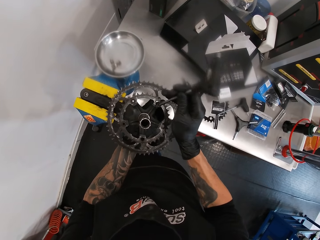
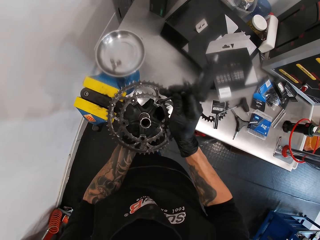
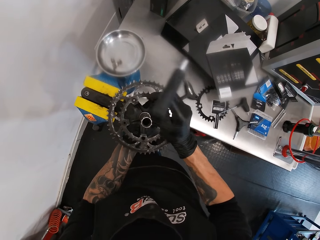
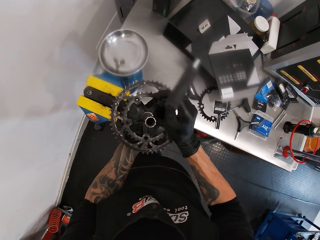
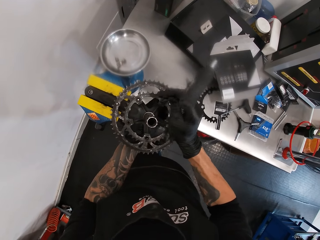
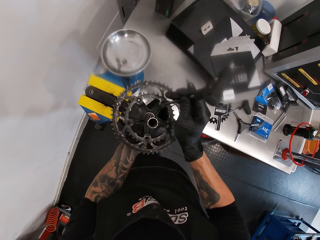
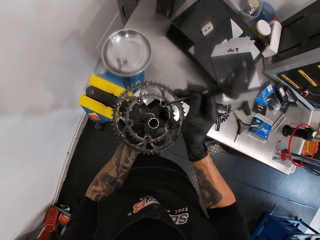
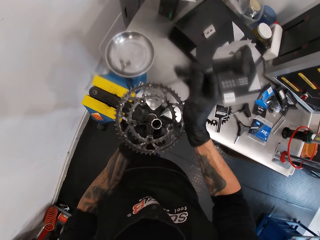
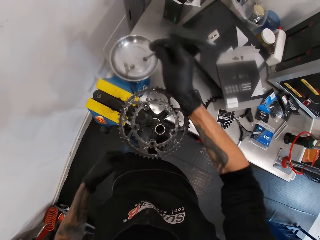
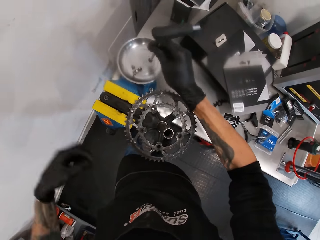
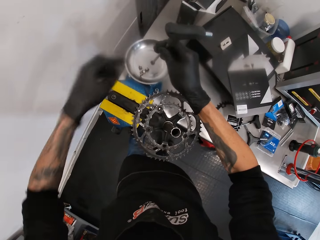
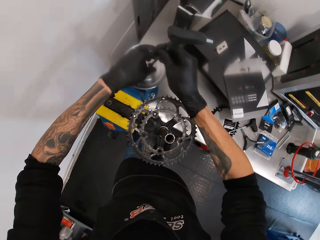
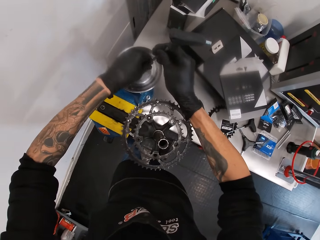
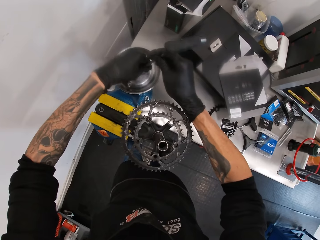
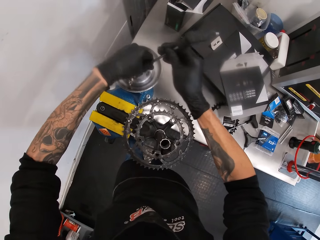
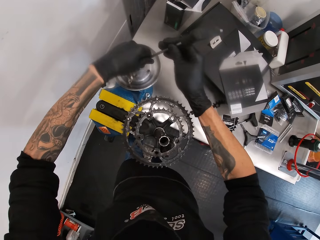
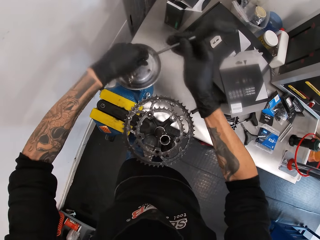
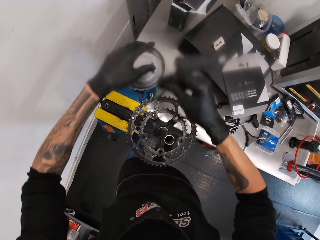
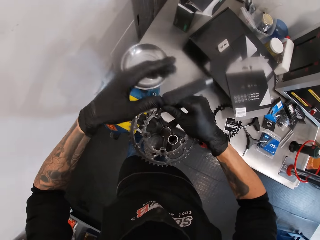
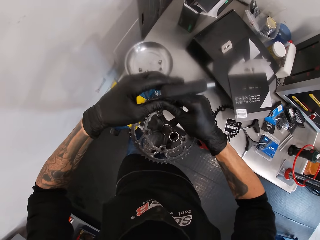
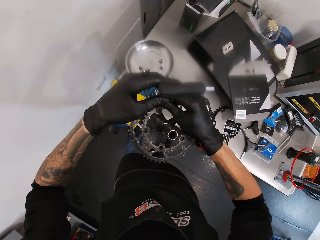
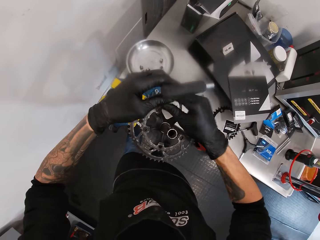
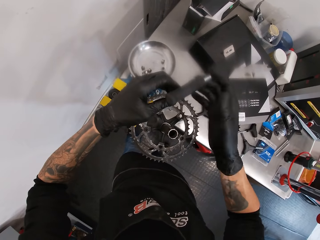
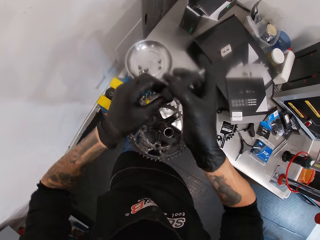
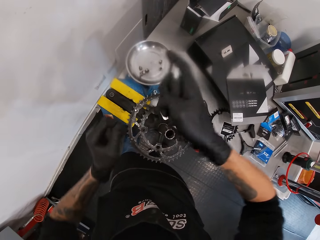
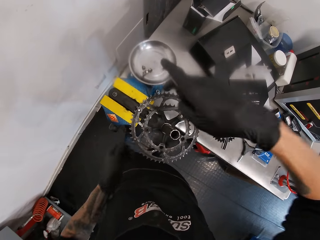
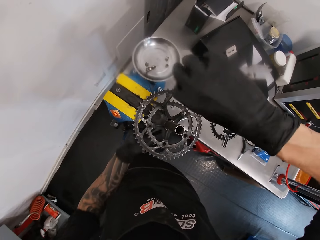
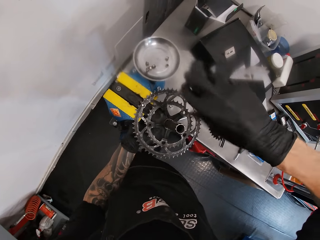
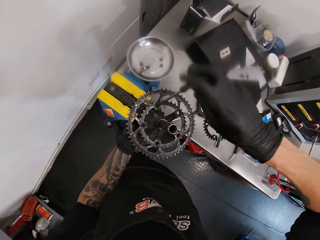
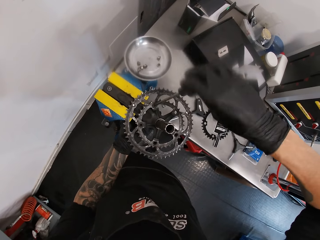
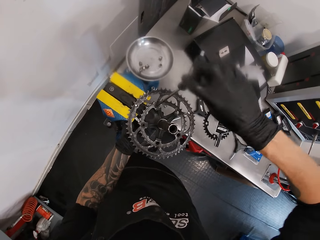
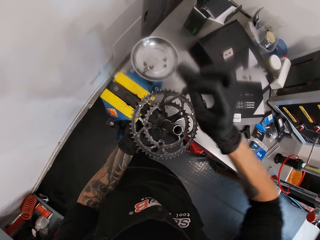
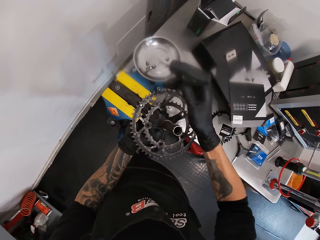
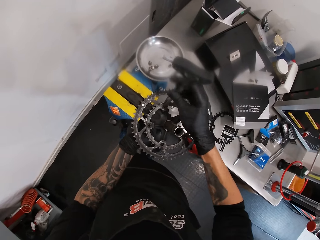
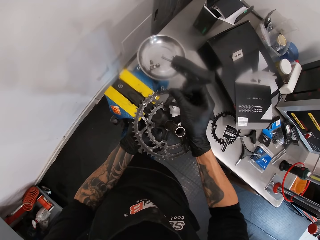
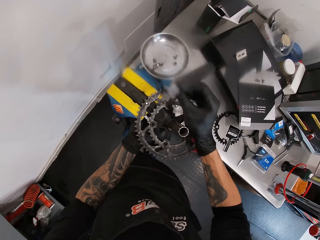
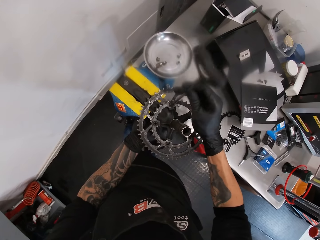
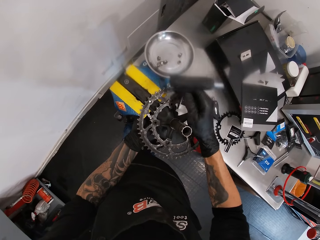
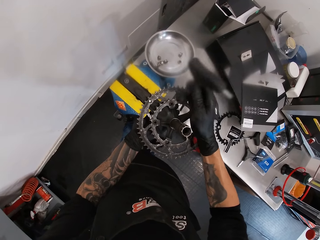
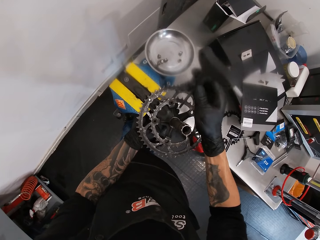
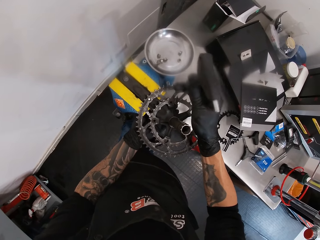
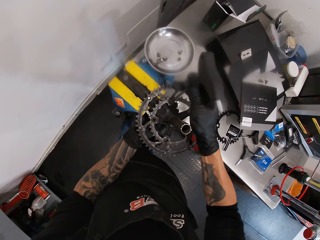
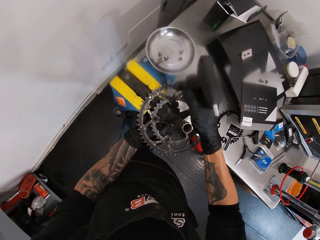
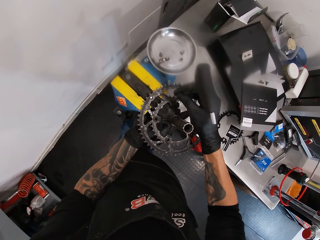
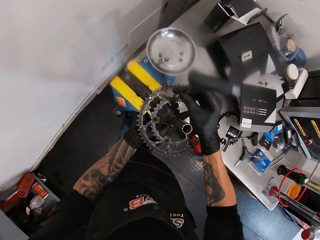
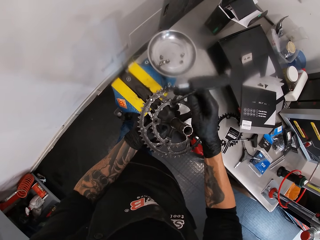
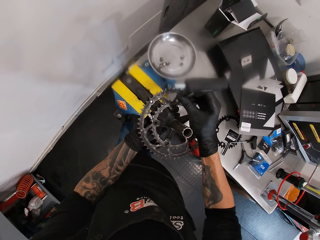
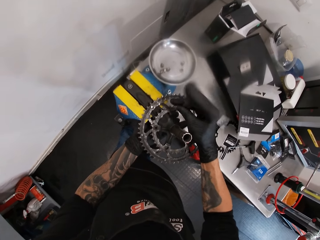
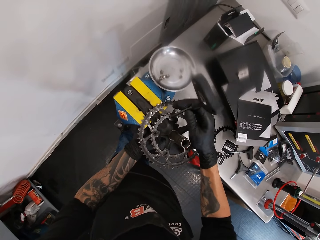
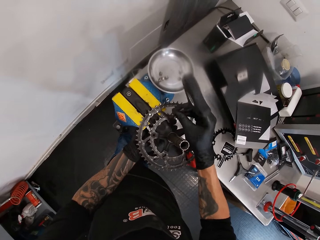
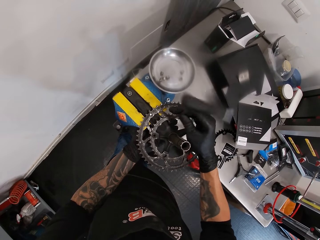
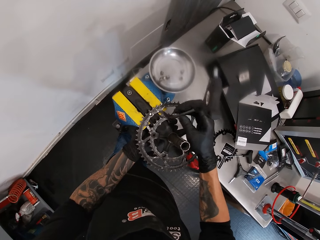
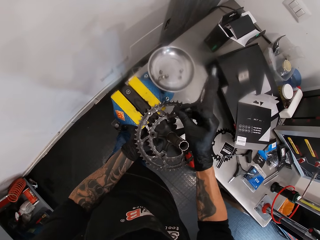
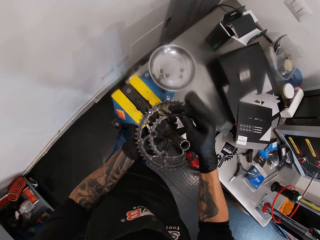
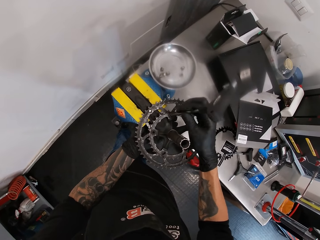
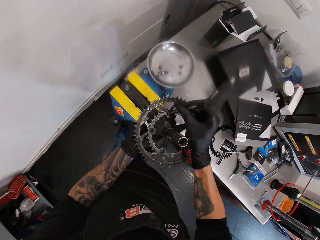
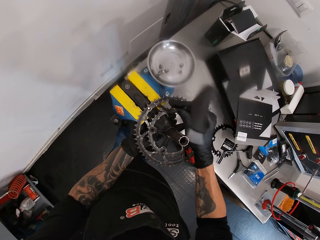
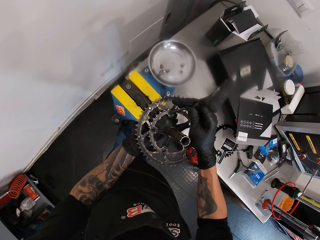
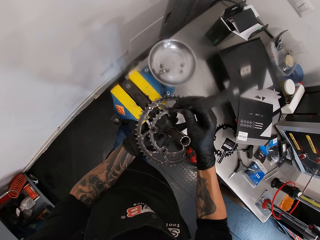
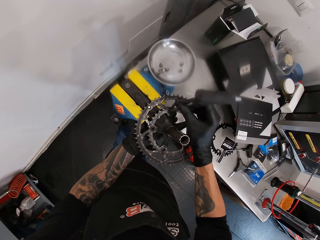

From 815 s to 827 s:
The camera wearer removes a nut from the T-handle hex key with his left hand. He drops a bolt in his left hand in the steel plate of the pedal and crank arm holder. He drops a nut in his left hand in the steel plate of the crank arm holder. He unscrews a bolt of the pedal and crank arm with the T-handle hex key in his right hand. He removes the nut from the bike chain holder.

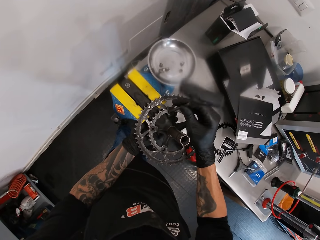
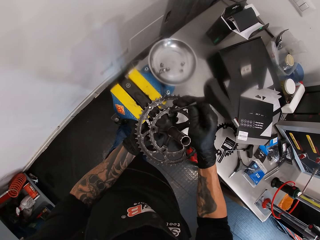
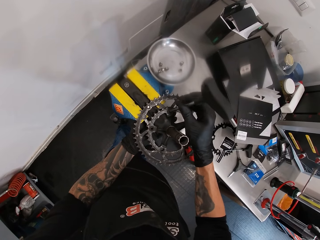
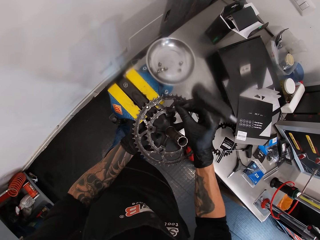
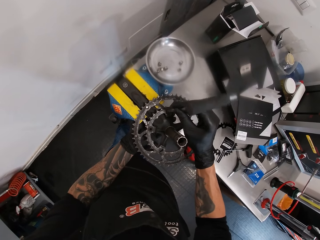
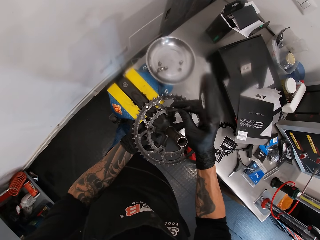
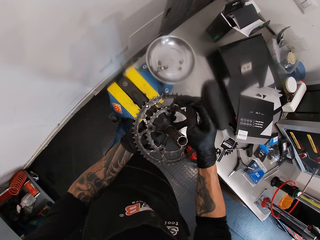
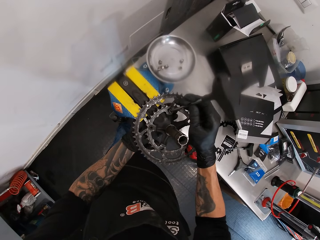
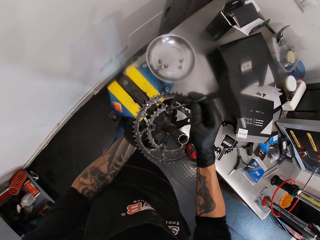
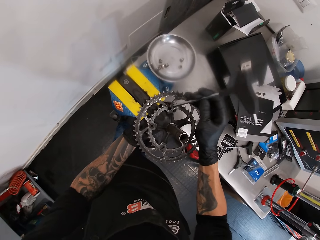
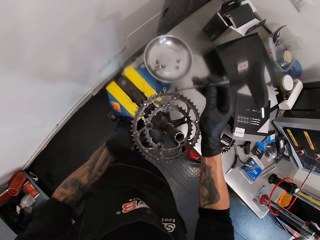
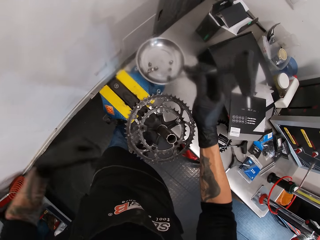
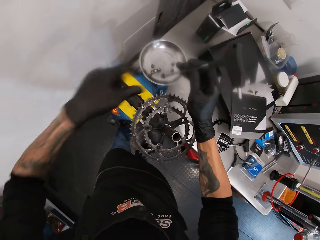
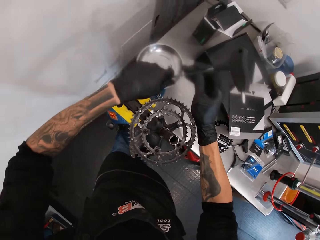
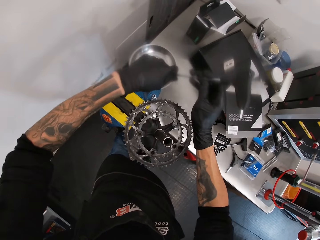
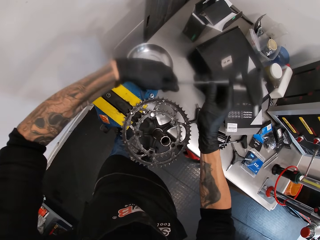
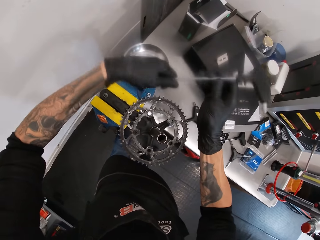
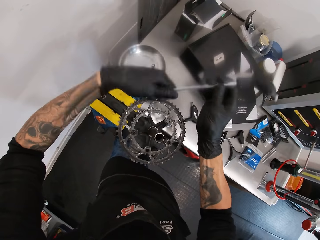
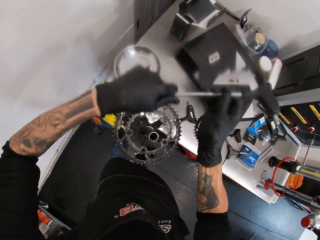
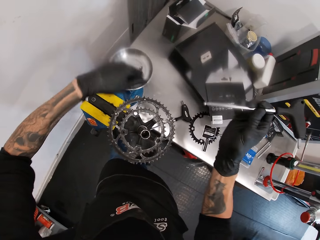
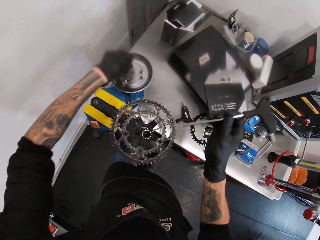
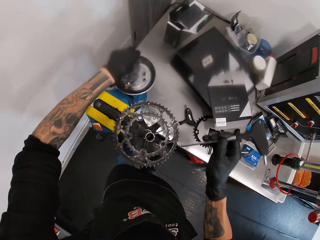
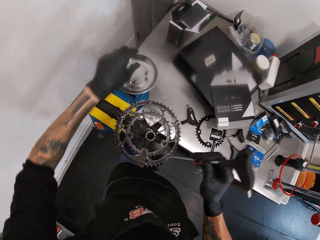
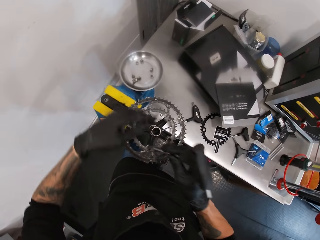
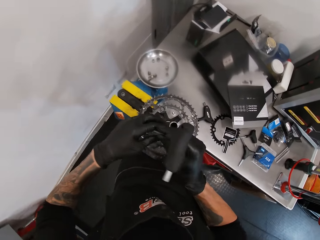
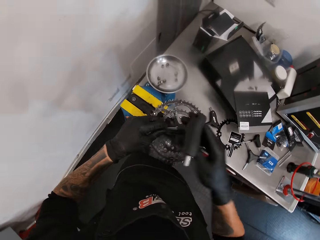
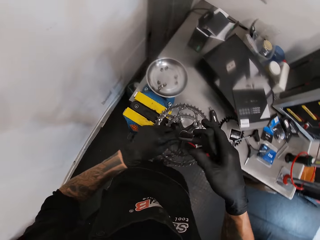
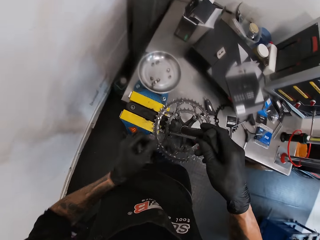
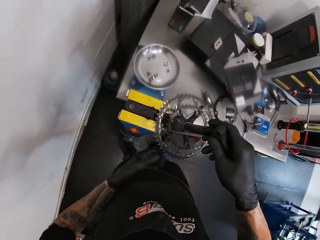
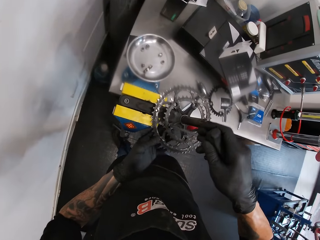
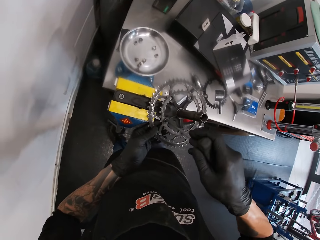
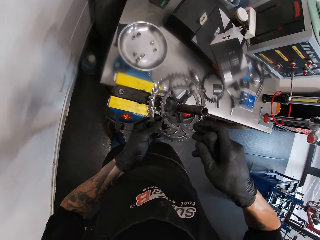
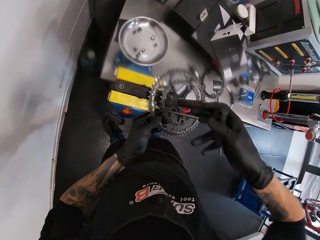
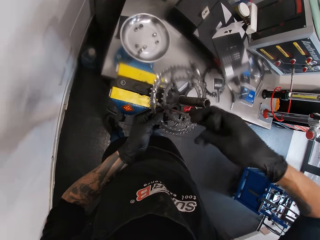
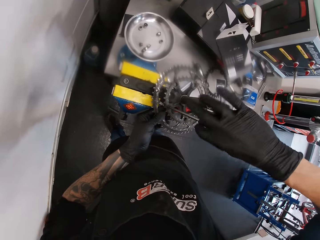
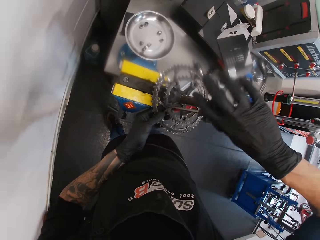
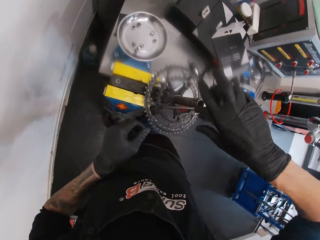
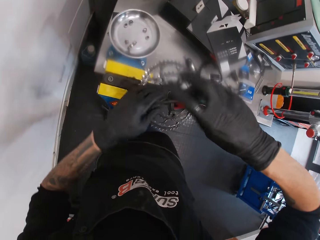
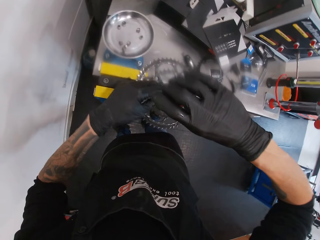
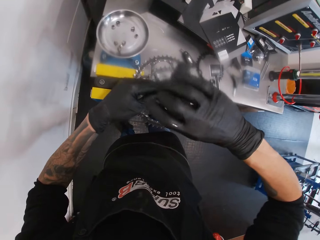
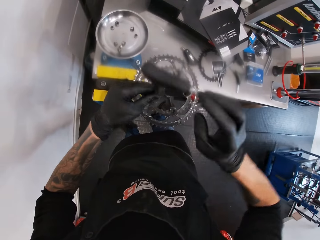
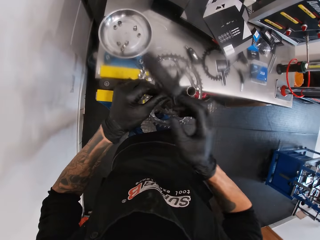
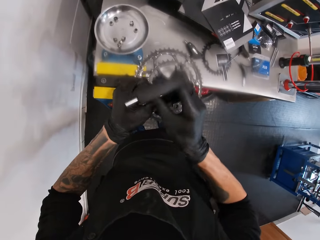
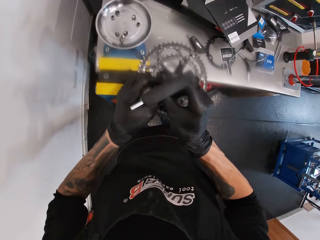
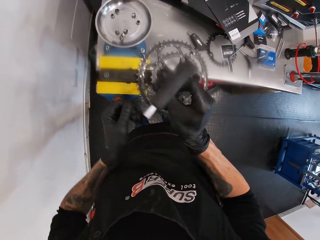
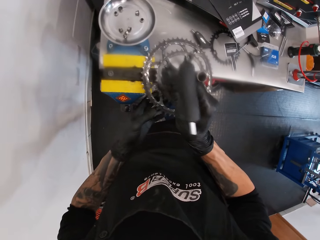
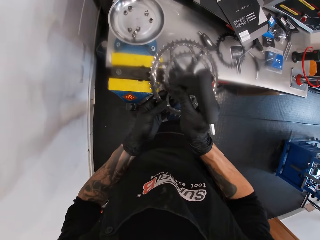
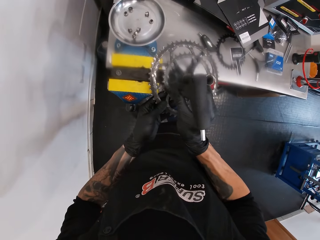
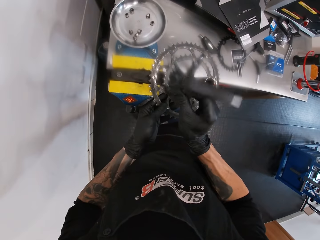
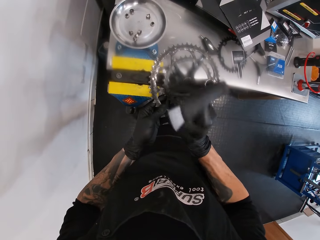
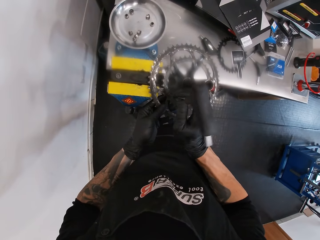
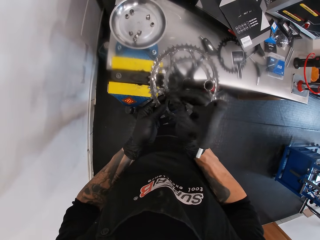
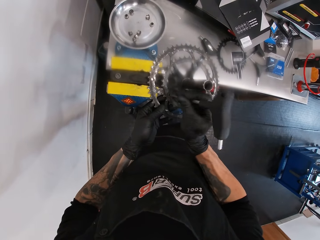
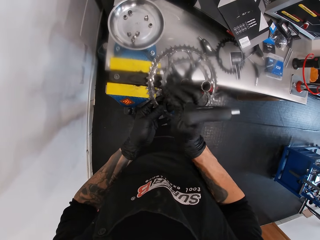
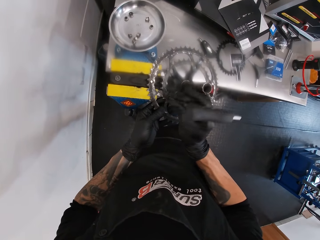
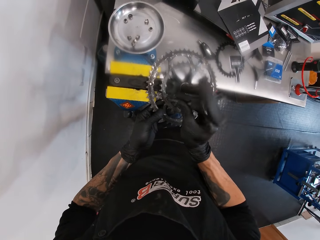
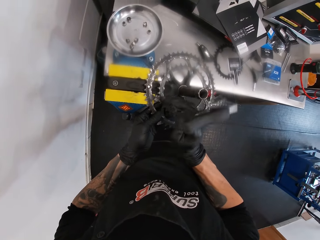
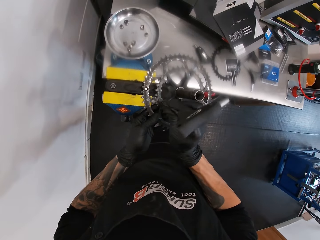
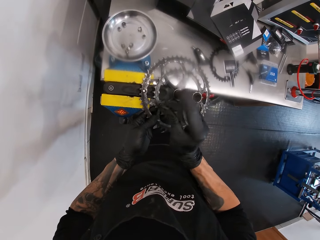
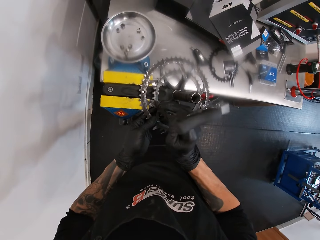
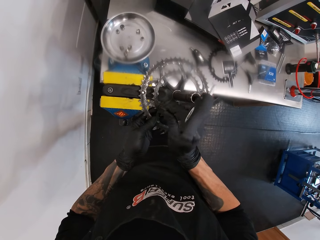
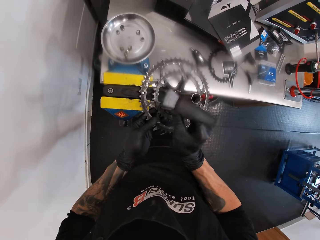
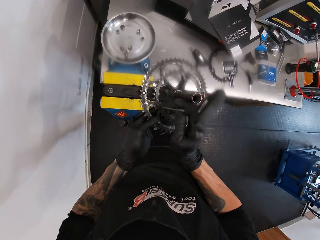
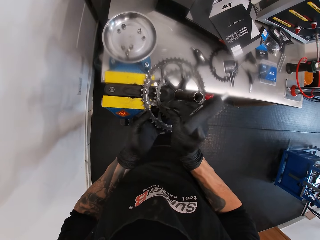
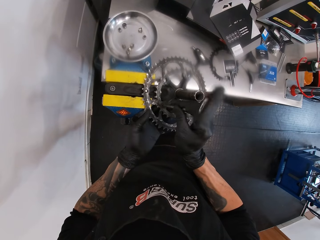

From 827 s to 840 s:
The camera wearer drops the screw in a bowl on the table with his left hand. He removes the screw from the P-handle hex wrench with his left hand. He unscrews a crank from a crank arm with a hex screwdriver in his right hand. He removes a screw from the wheel sprocket using the P-handle hex wrench.
